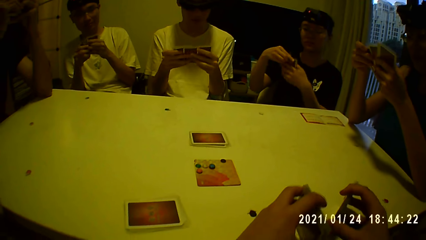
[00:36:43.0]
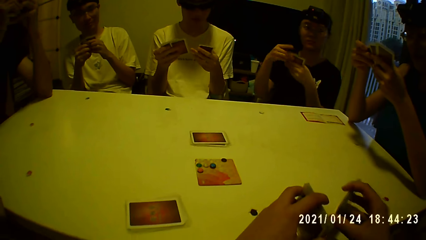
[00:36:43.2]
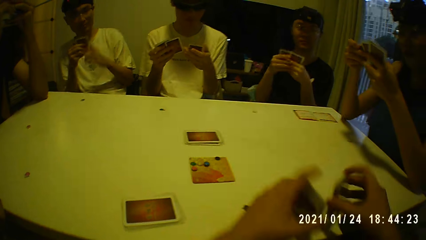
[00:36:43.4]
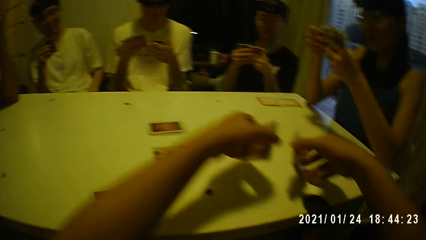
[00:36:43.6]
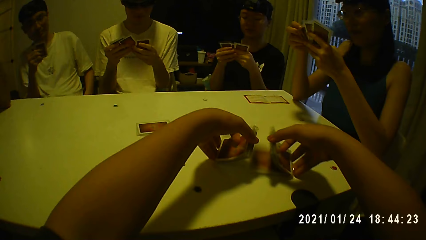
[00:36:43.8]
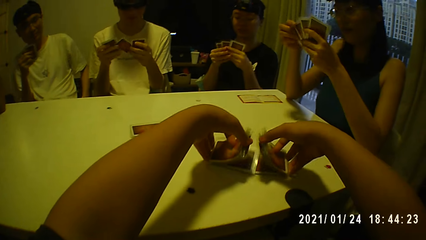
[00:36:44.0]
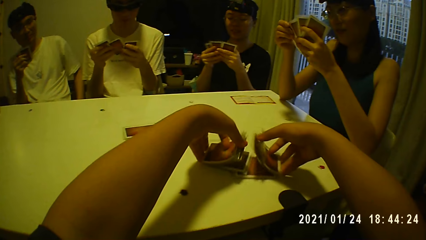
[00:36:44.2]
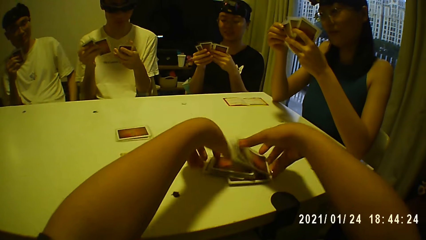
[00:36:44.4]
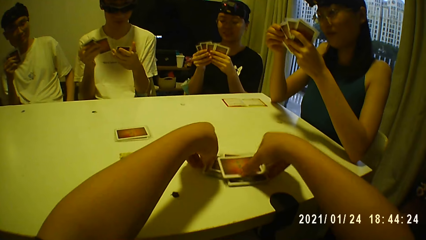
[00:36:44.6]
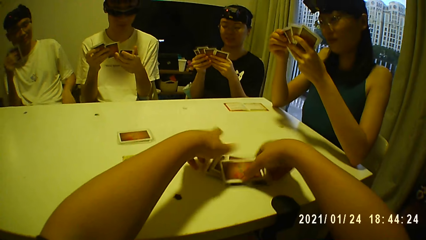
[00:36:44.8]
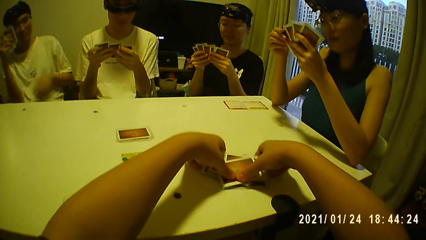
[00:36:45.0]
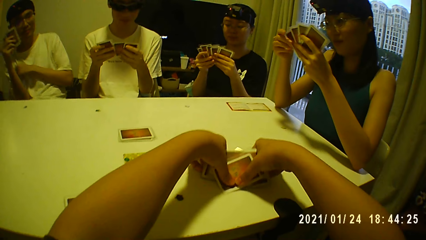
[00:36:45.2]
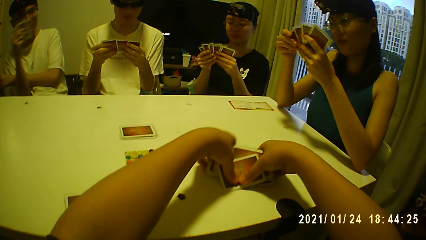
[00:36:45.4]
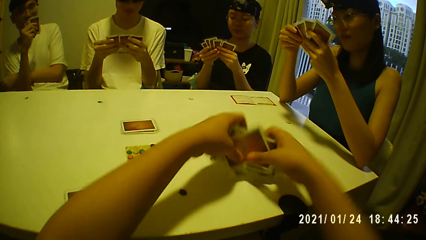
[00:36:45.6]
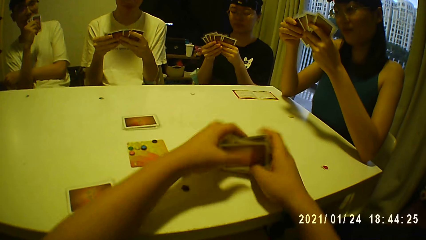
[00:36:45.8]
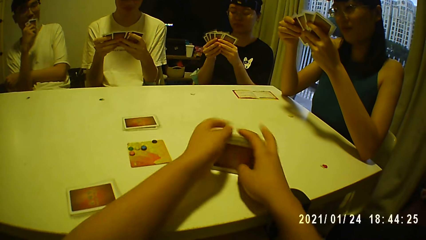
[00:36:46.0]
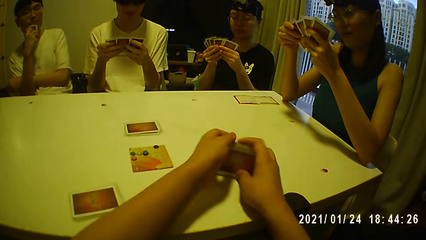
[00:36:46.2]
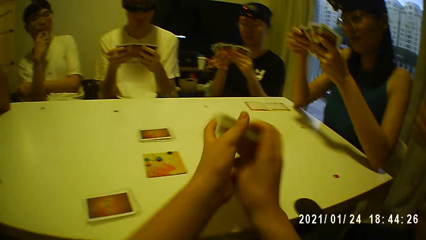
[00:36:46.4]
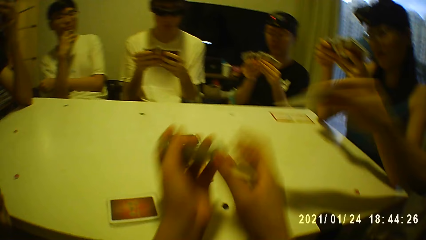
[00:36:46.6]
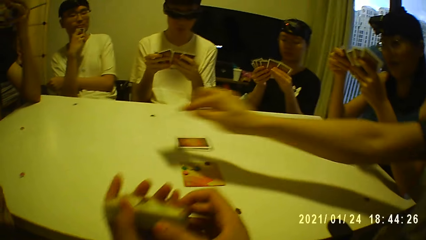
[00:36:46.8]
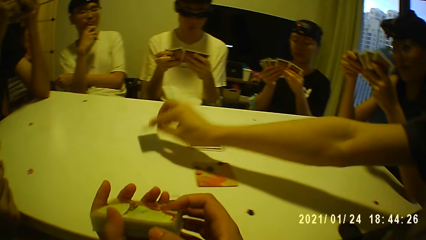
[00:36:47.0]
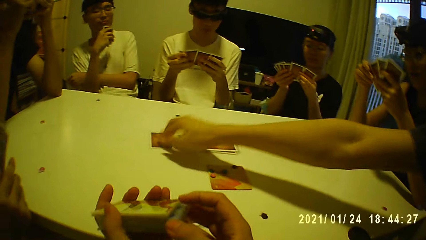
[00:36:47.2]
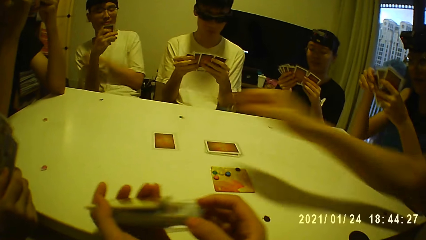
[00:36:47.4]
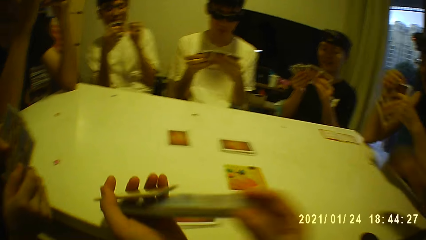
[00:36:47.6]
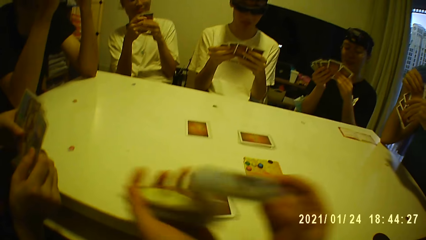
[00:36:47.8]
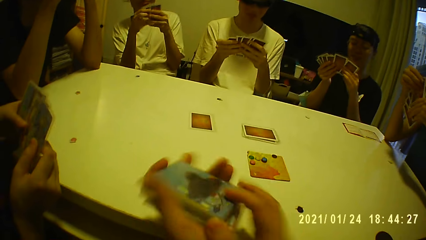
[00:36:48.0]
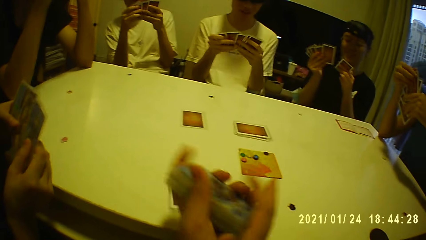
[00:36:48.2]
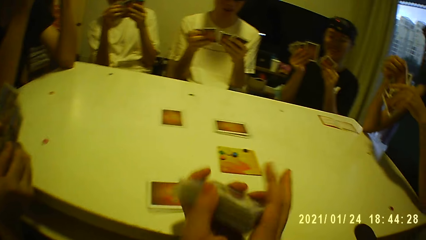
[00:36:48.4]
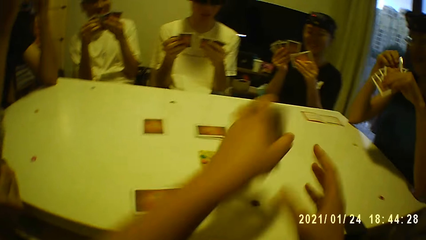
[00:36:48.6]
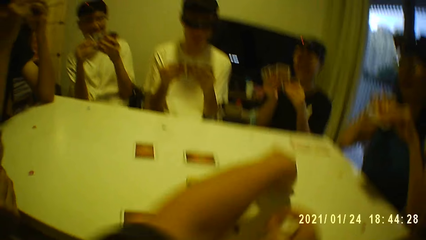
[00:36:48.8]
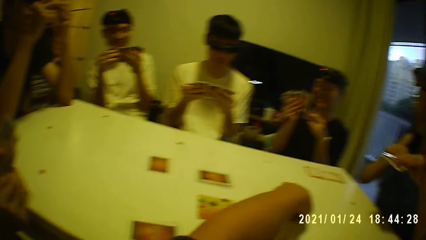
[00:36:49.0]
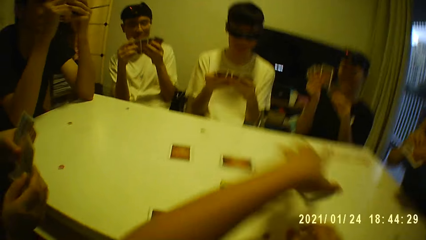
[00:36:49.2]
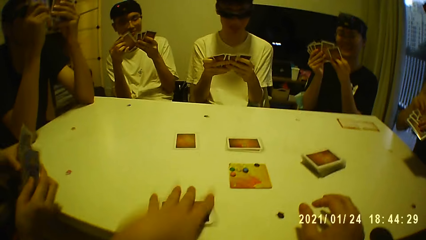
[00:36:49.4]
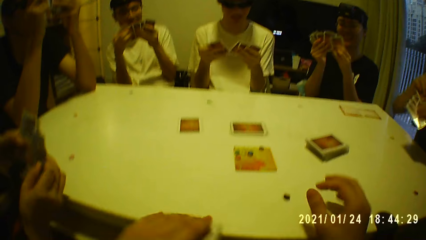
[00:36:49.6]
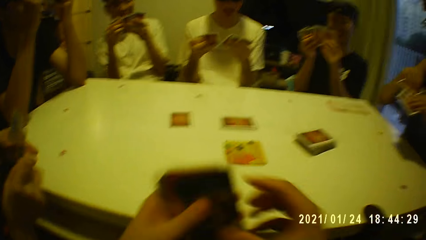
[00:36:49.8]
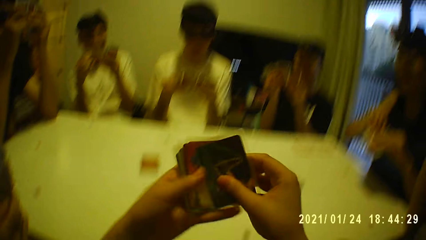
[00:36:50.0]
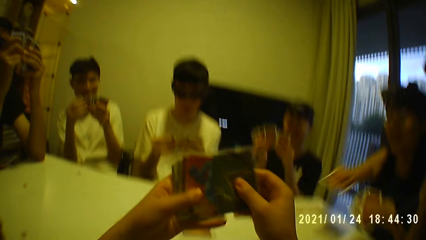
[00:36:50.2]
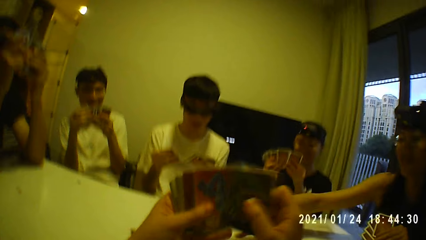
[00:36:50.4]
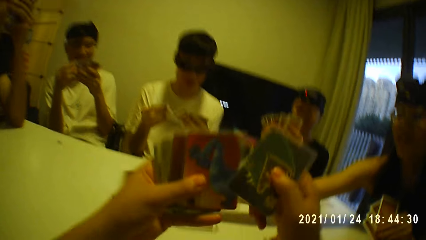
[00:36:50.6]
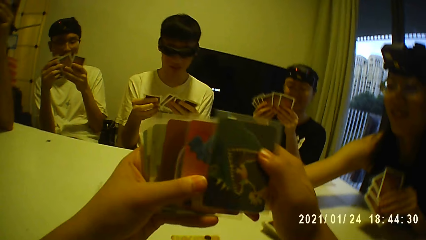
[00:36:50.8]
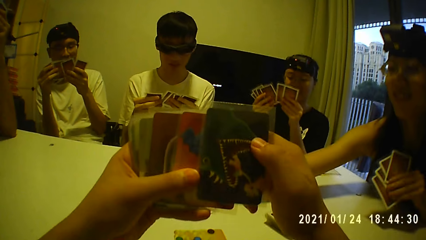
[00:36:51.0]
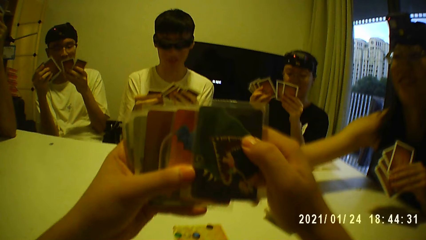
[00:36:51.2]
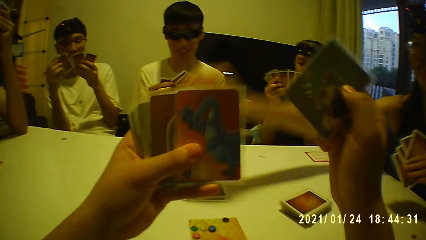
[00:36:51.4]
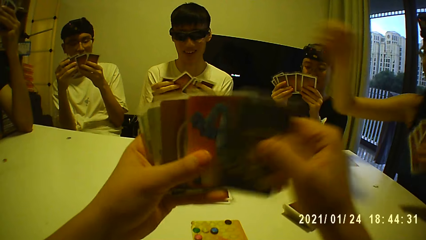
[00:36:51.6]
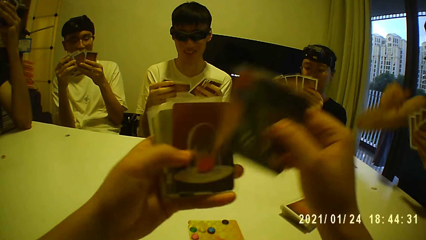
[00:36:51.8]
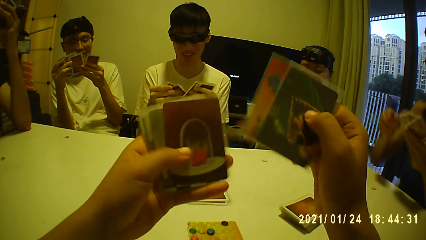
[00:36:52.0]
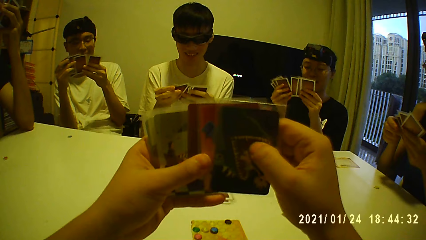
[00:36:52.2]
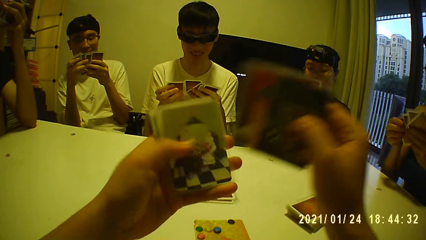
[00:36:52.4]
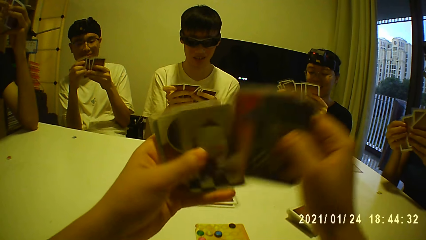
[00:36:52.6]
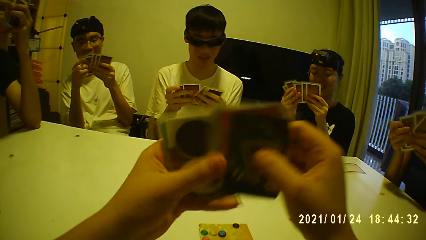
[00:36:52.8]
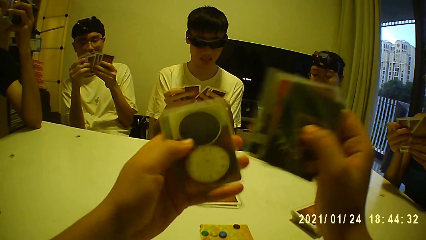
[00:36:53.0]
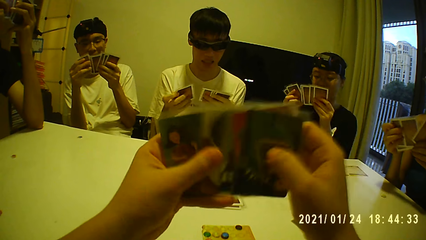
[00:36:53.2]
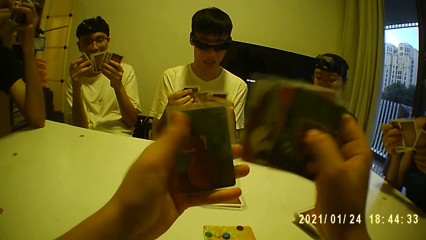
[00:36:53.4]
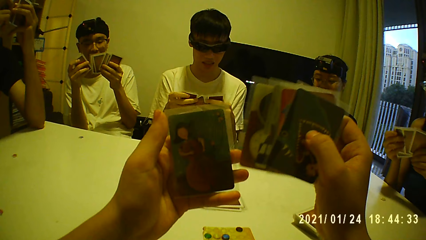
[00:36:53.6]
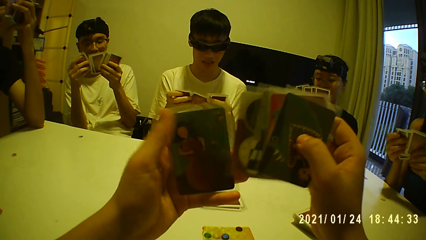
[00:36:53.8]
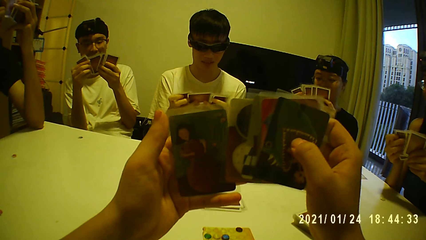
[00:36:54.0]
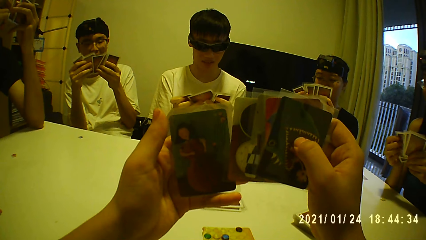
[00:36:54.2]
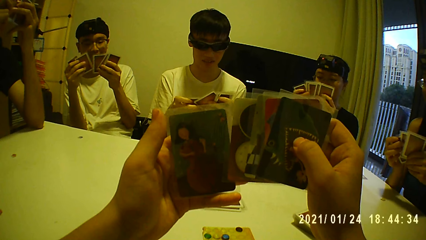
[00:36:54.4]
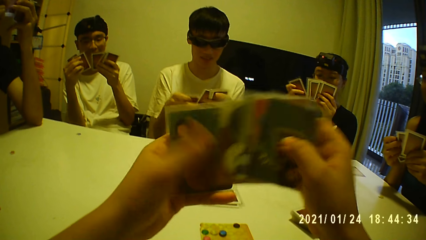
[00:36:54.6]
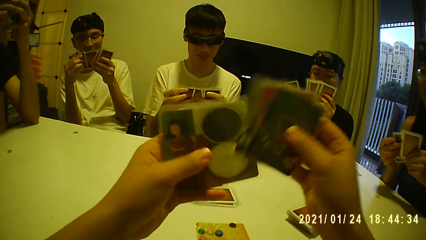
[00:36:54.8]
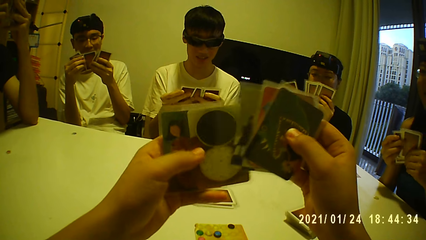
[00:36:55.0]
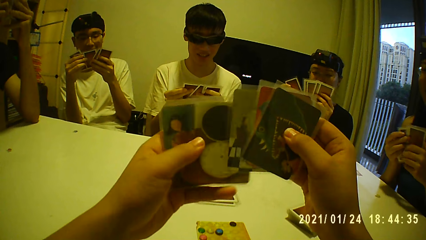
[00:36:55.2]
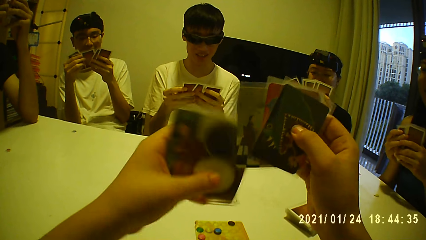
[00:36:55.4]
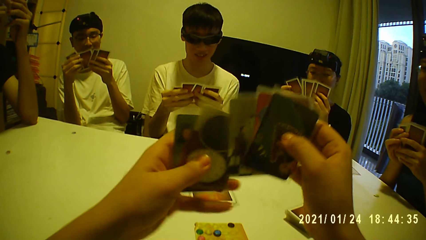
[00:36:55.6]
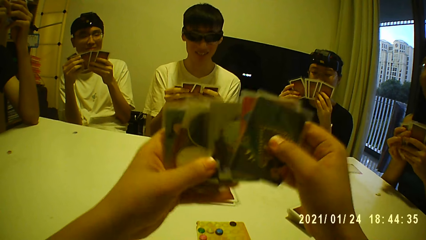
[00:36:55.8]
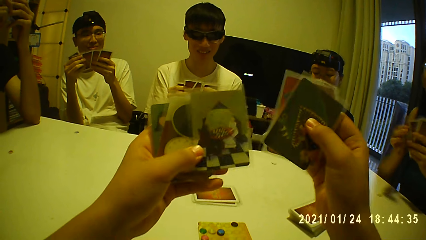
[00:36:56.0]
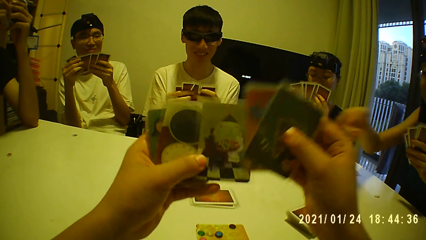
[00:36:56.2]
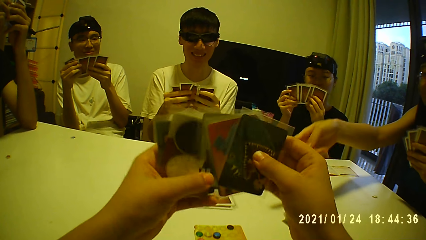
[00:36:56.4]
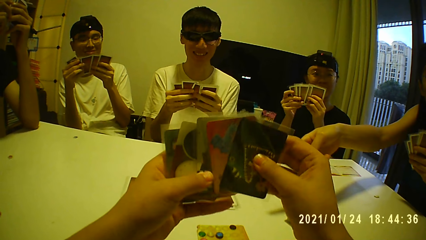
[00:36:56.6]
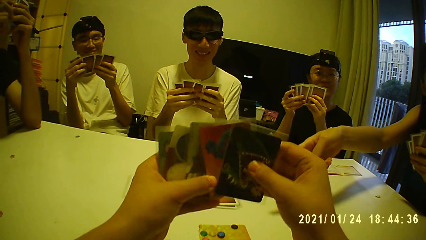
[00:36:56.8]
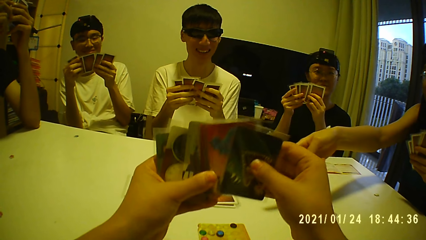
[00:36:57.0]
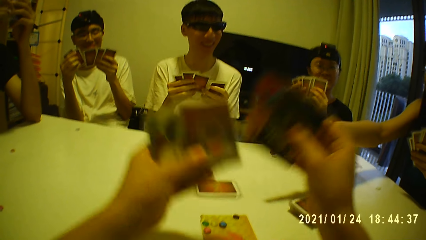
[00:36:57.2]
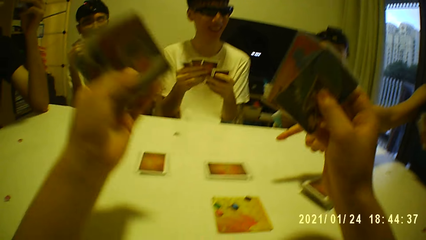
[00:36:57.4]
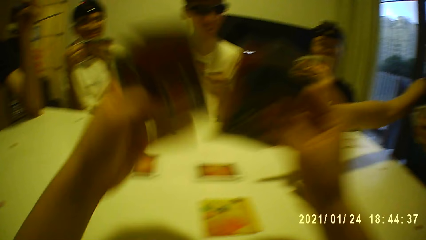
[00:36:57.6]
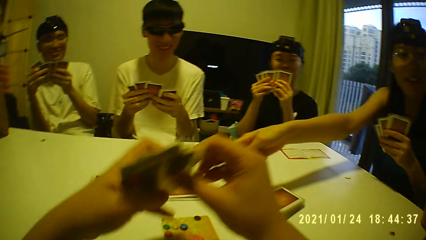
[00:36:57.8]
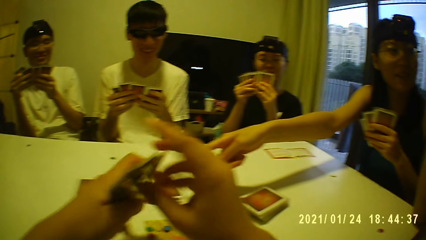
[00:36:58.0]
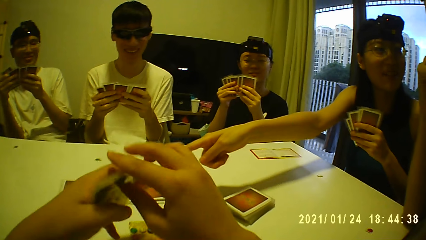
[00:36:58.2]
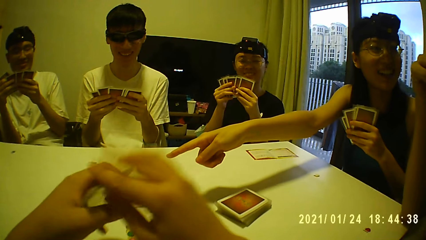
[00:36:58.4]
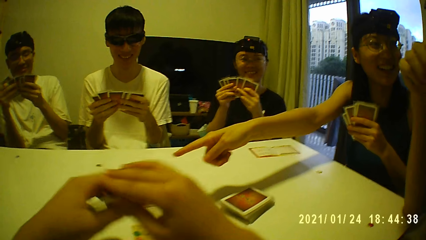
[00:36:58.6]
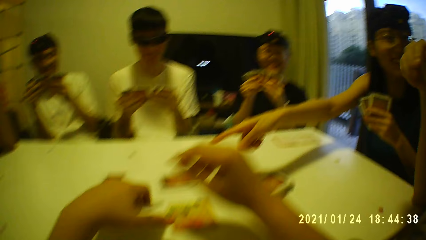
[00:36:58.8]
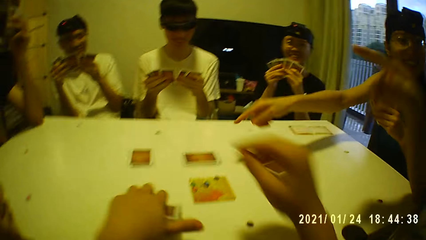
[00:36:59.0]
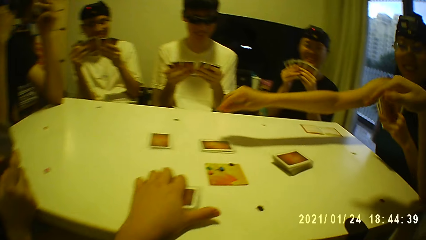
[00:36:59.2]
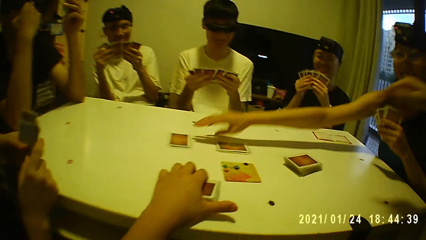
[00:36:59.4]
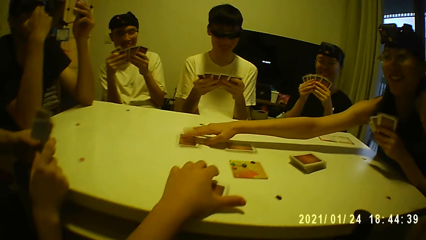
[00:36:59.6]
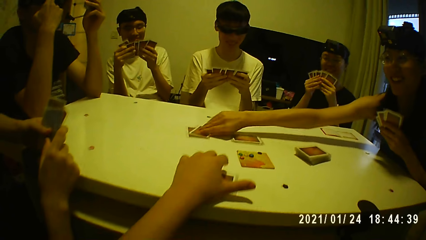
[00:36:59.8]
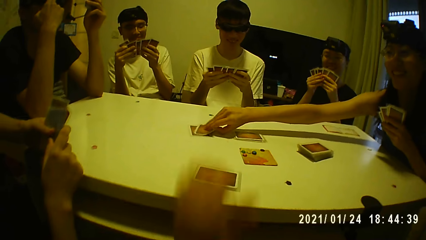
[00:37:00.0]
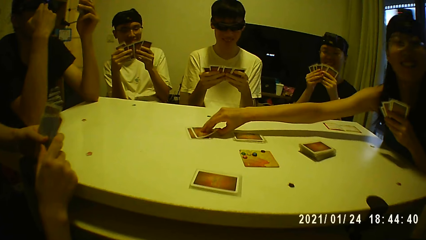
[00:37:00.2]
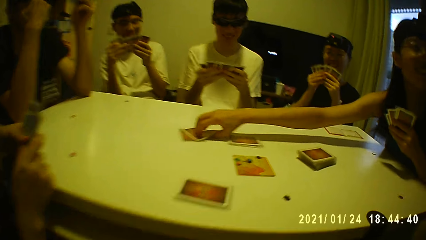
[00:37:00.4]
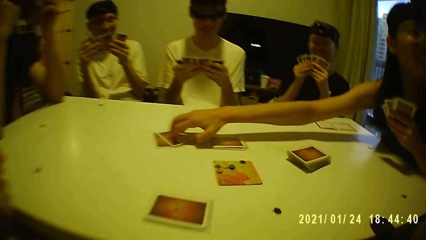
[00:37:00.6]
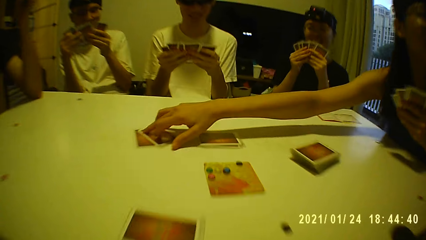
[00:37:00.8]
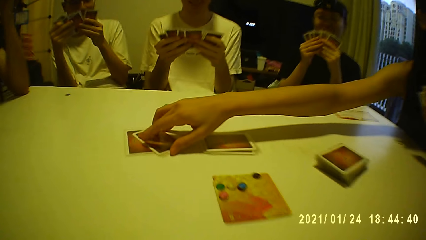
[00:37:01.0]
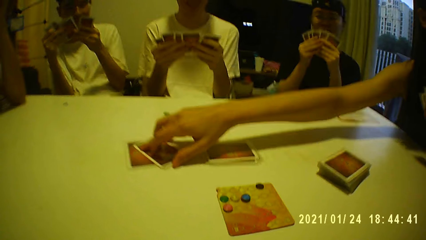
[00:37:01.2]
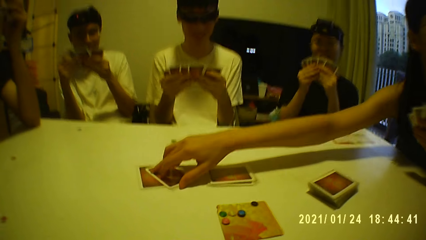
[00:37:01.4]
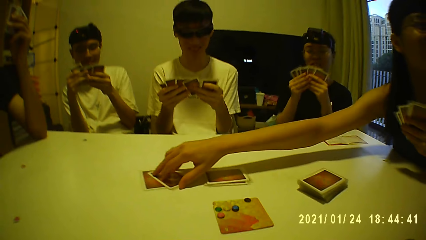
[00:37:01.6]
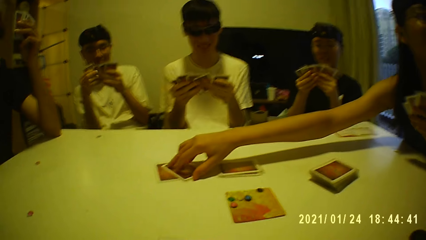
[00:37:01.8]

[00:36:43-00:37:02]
The camera wearer shuffles the game cards in both hands on the table. He puts the cards on the table. He picks the game cards from the table with both hands. He arranges the cards. A man places a game card in his right hand on the table. The camera wearer shuffles the game cards with both hands. He places the game cards on the table with his left hand. He picks the game cards from the table with his right hand. He examines the game cards with both hands. A woman places a game card in her right hand on the table. The camera wearer counts the cards. The woman points to the game cards on the table with her right hand. The camera wearer places the game cards on the table with his left hand. The woman picks a game card from the stack of game cards on the table with her right hand.
